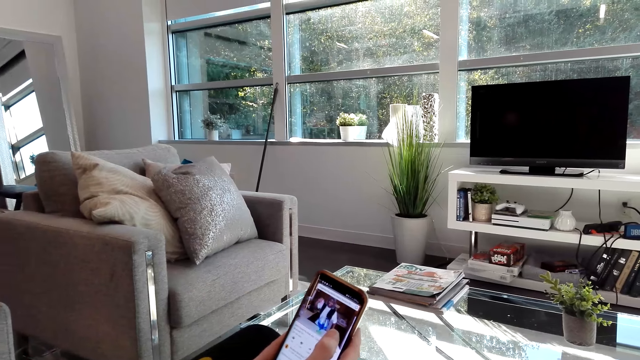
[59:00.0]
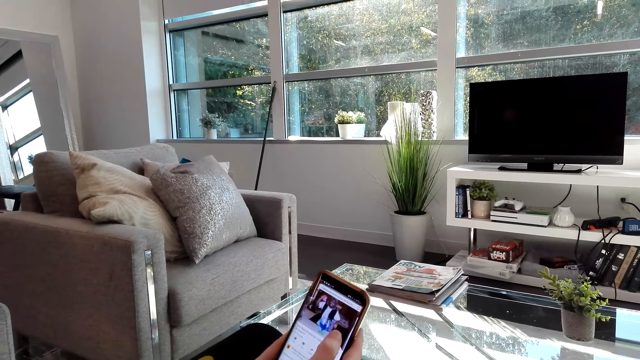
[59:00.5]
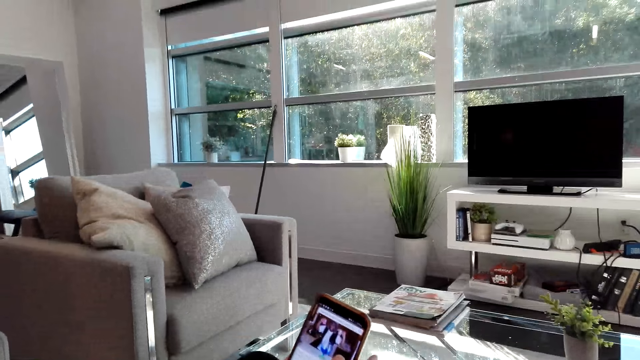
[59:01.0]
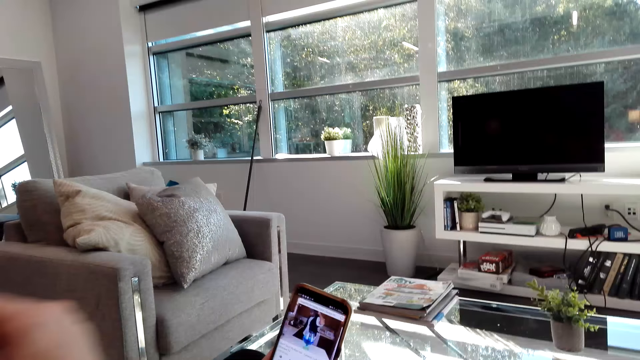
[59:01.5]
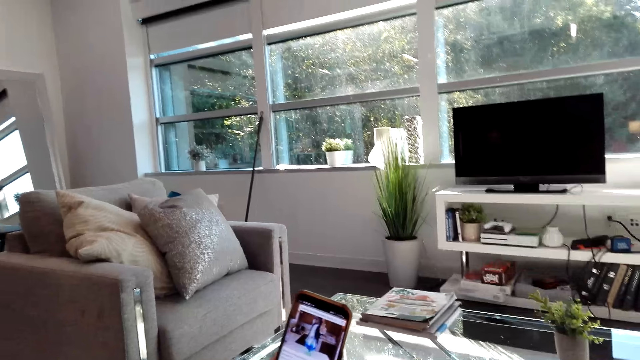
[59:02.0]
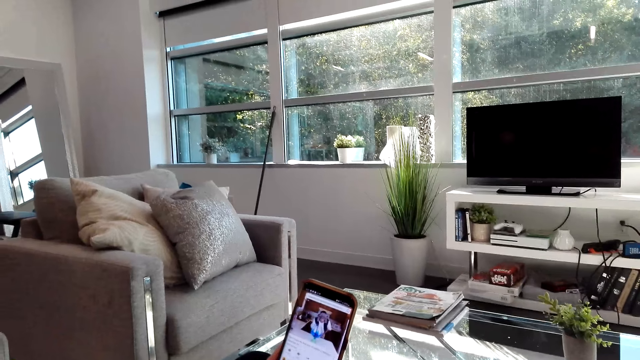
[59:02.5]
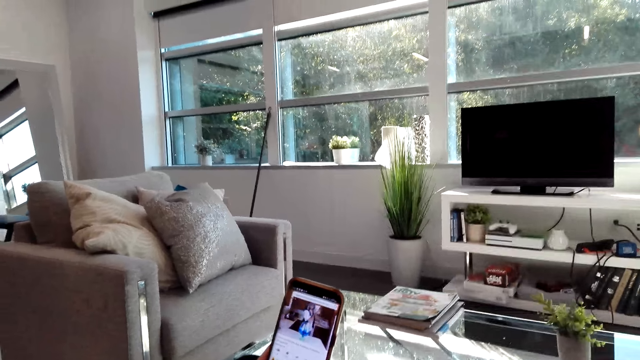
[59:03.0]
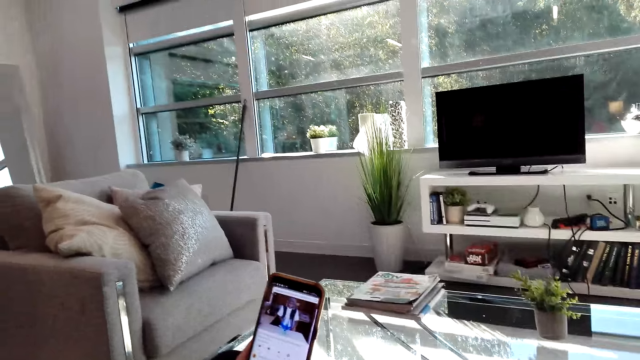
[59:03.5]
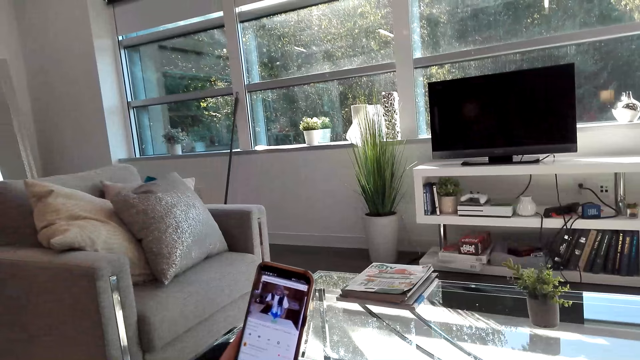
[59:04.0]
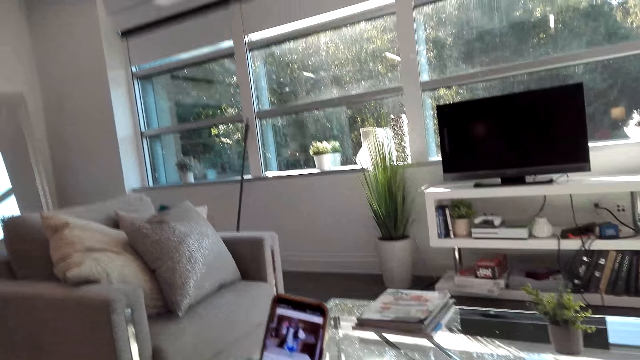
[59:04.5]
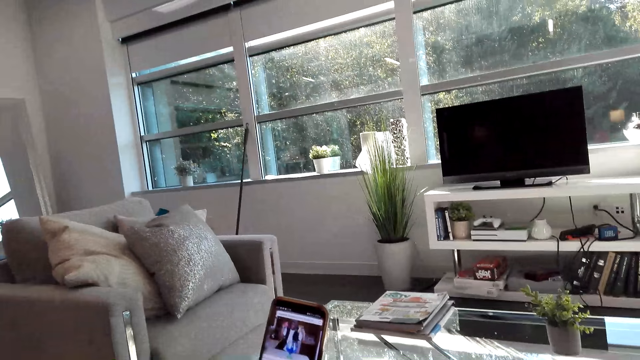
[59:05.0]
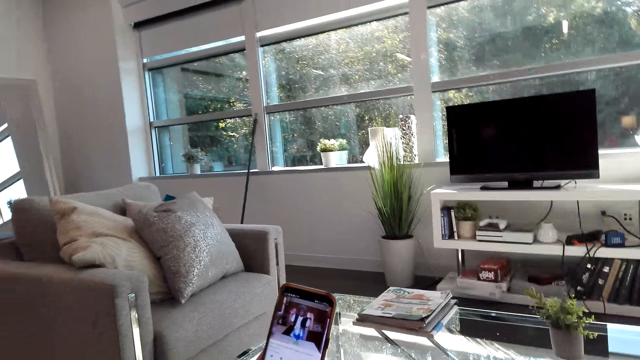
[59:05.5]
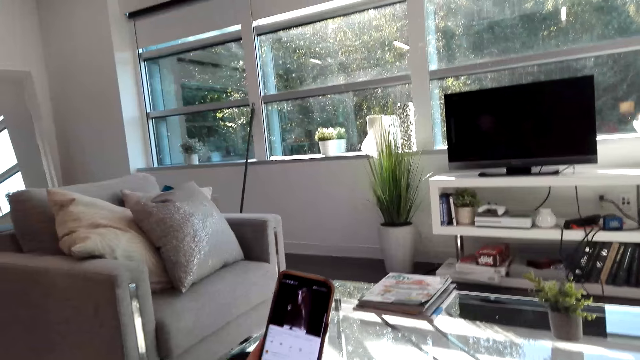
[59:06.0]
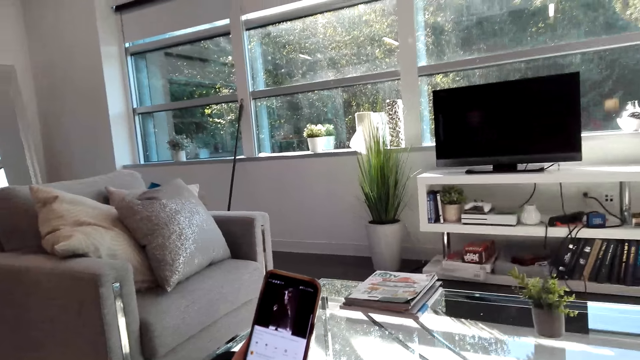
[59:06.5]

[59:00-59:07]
The camera wearer watches the video on the phone.

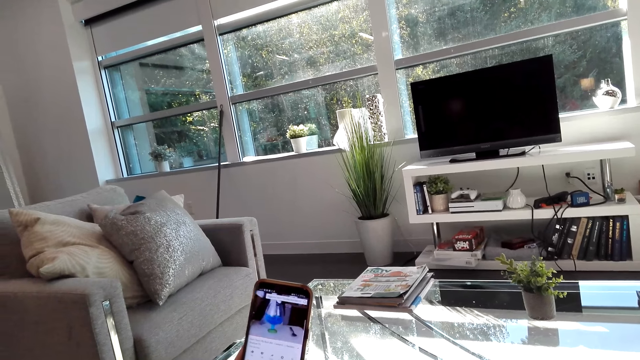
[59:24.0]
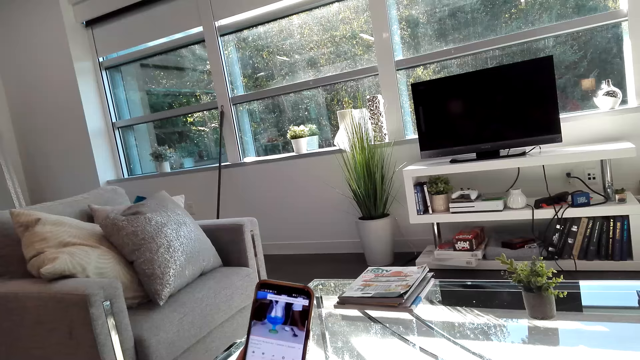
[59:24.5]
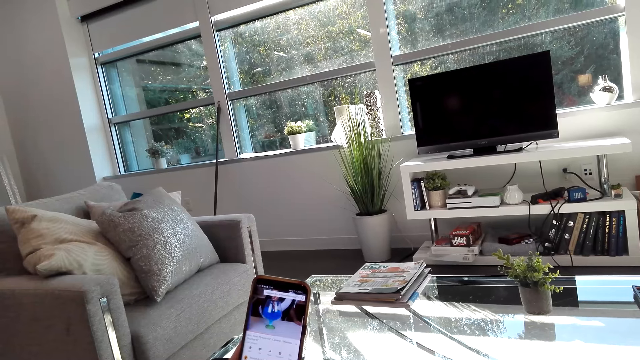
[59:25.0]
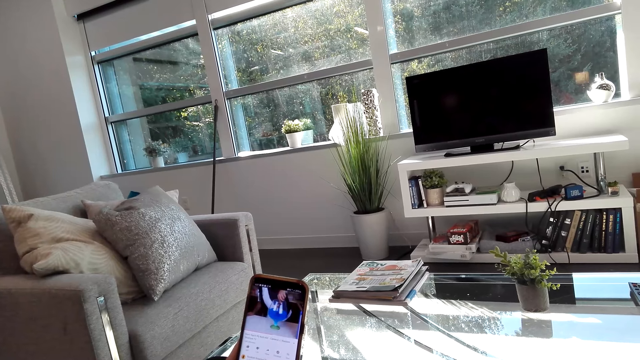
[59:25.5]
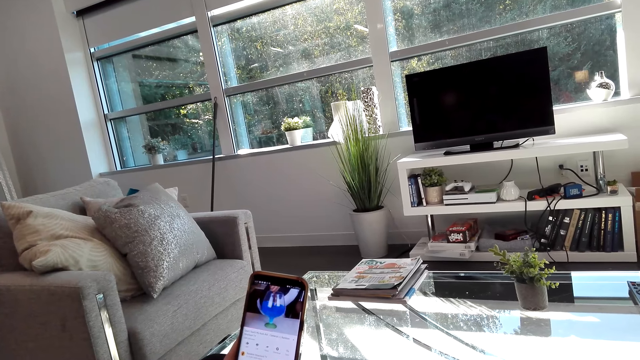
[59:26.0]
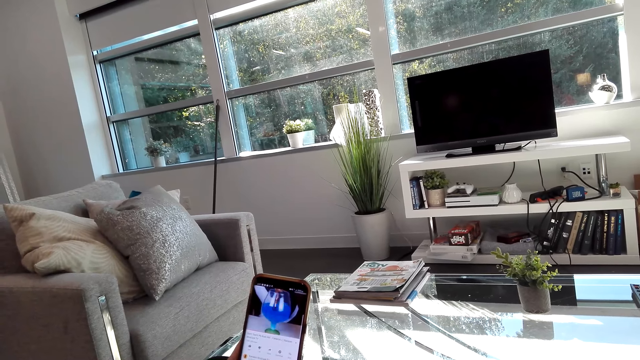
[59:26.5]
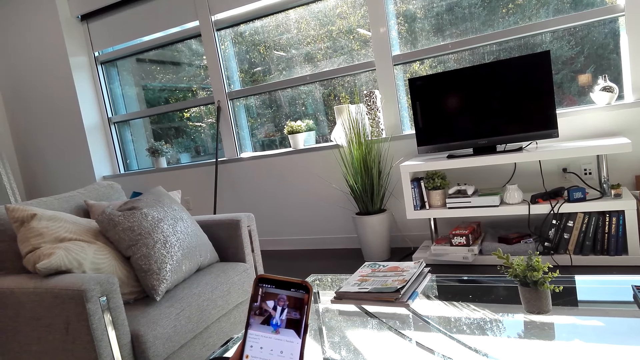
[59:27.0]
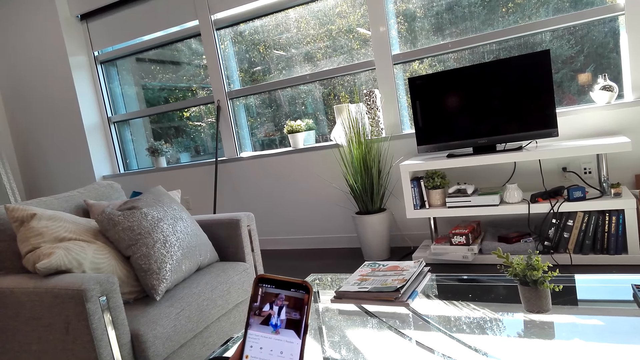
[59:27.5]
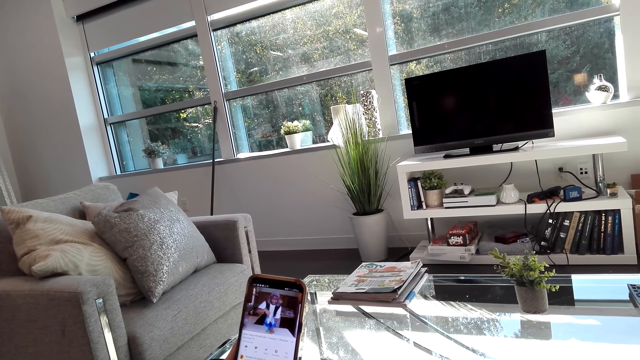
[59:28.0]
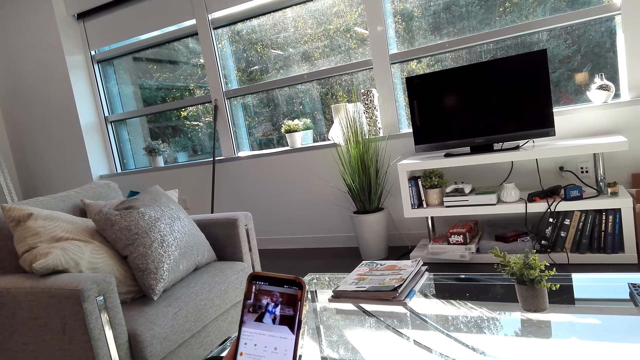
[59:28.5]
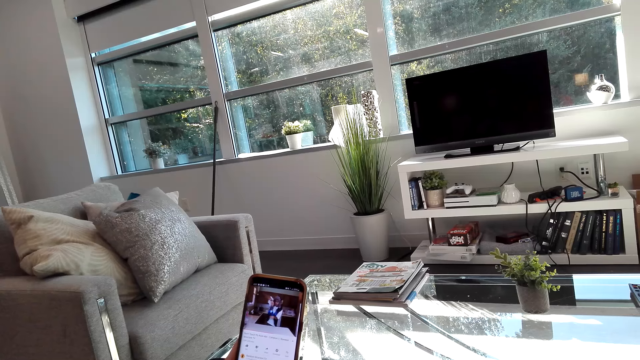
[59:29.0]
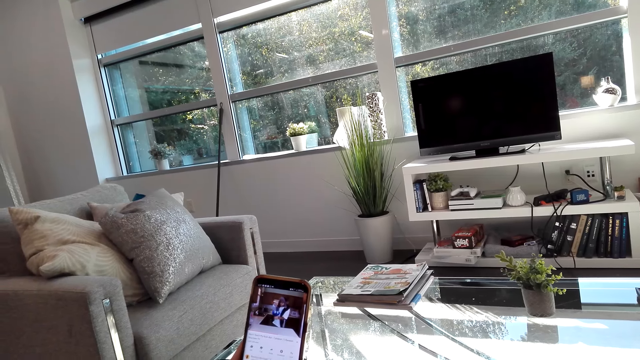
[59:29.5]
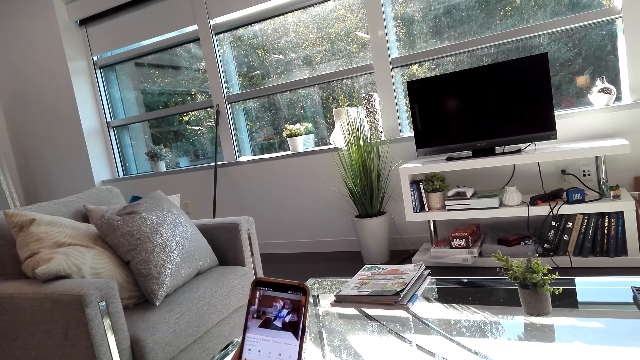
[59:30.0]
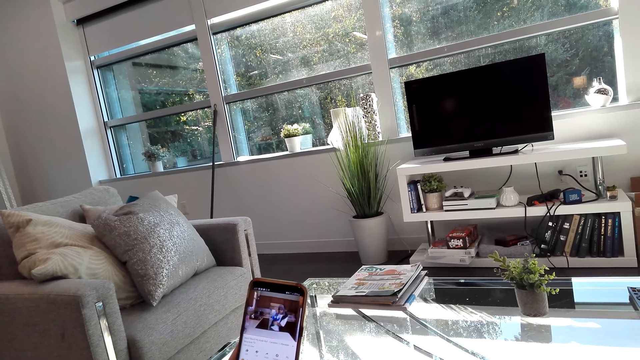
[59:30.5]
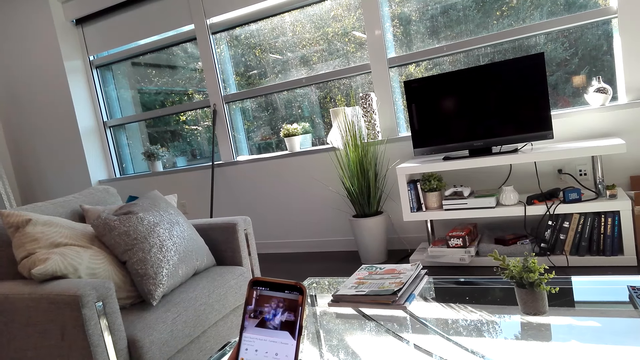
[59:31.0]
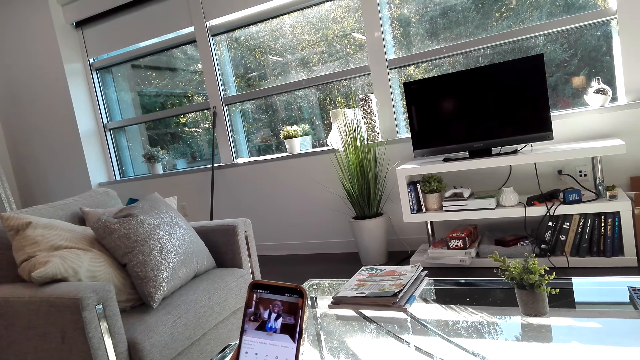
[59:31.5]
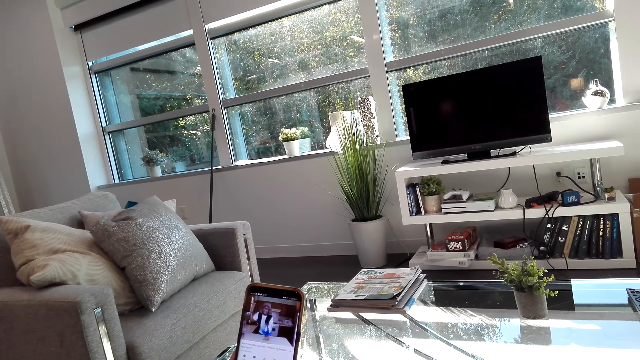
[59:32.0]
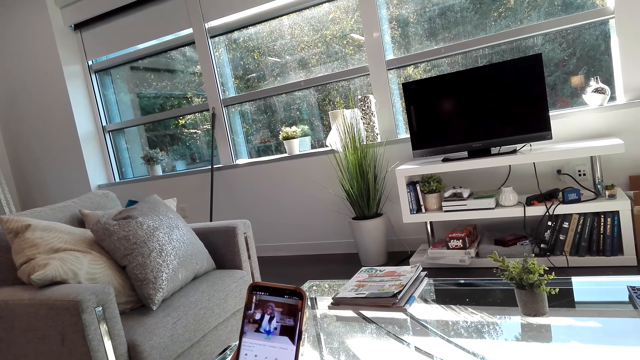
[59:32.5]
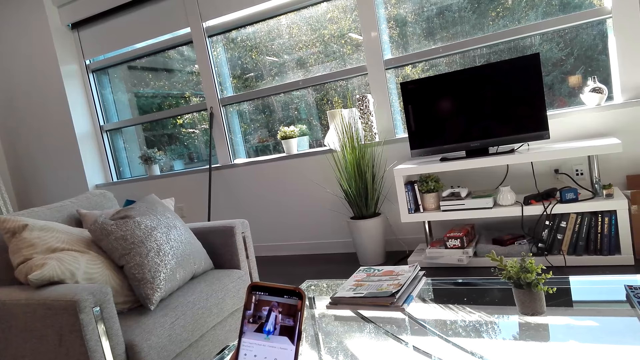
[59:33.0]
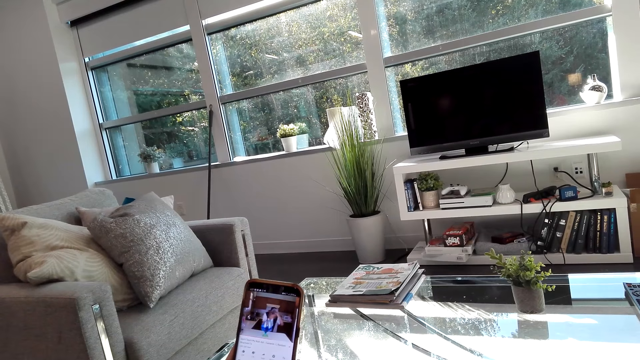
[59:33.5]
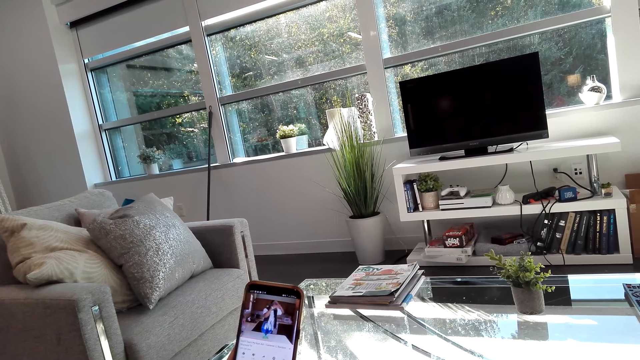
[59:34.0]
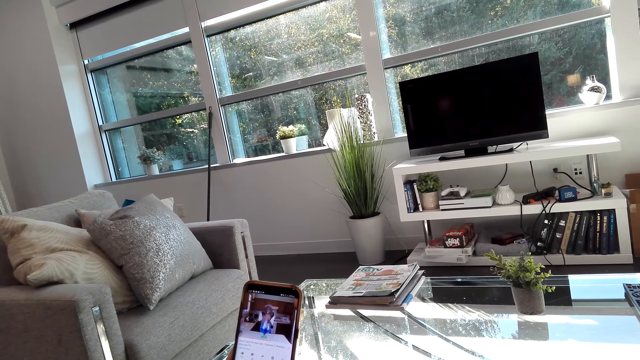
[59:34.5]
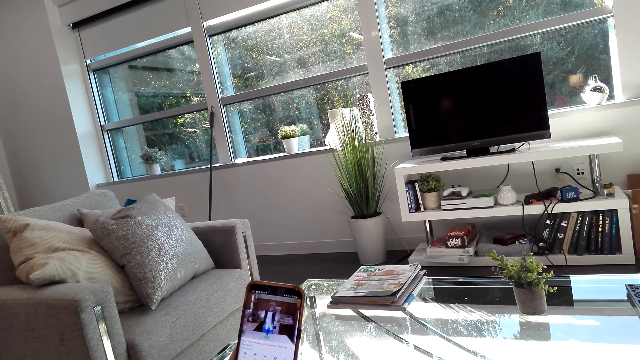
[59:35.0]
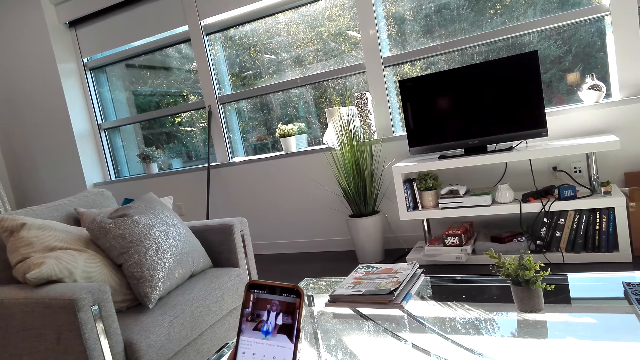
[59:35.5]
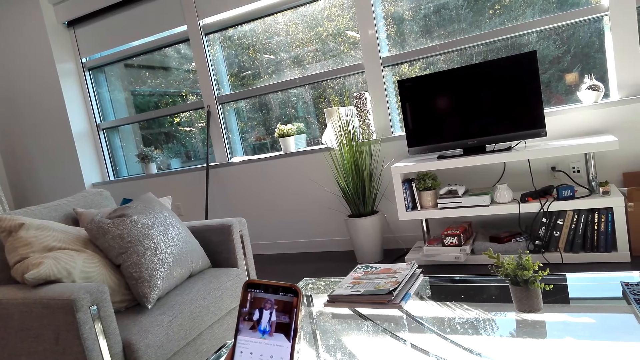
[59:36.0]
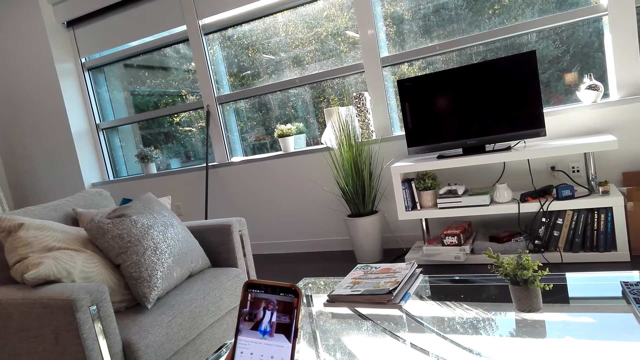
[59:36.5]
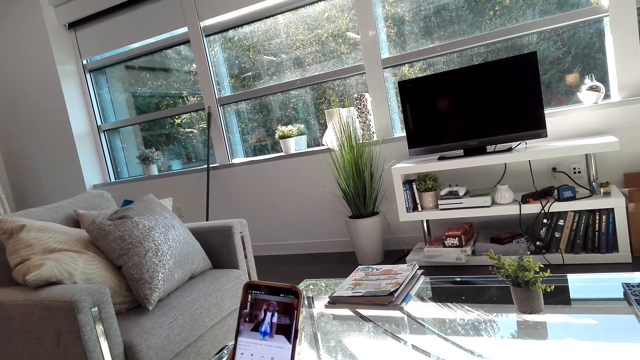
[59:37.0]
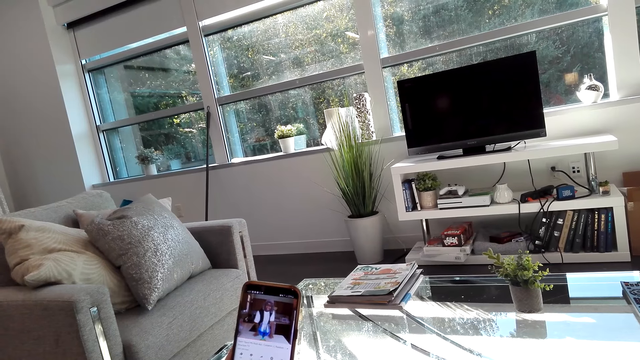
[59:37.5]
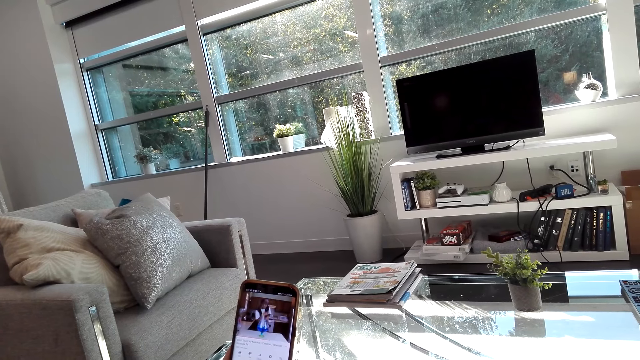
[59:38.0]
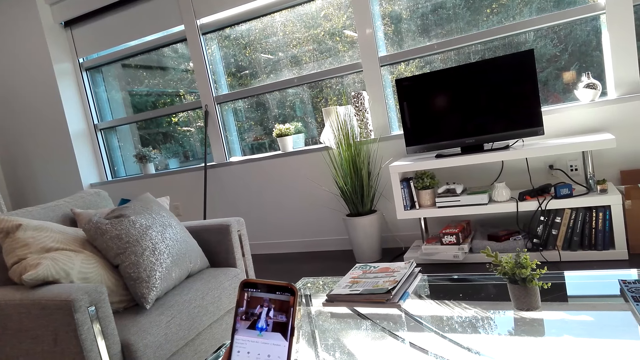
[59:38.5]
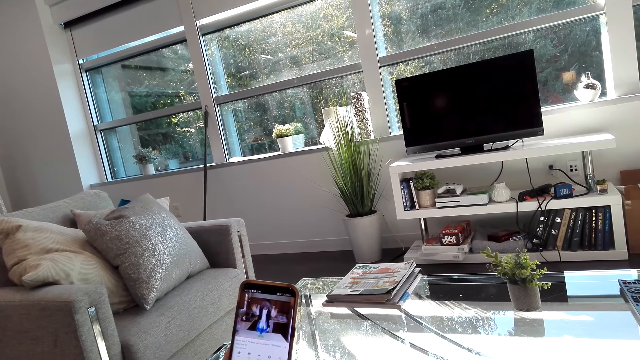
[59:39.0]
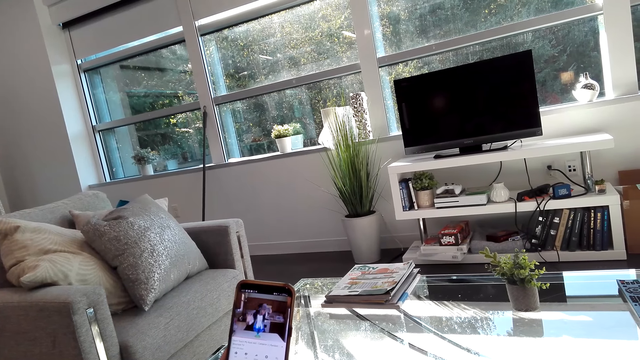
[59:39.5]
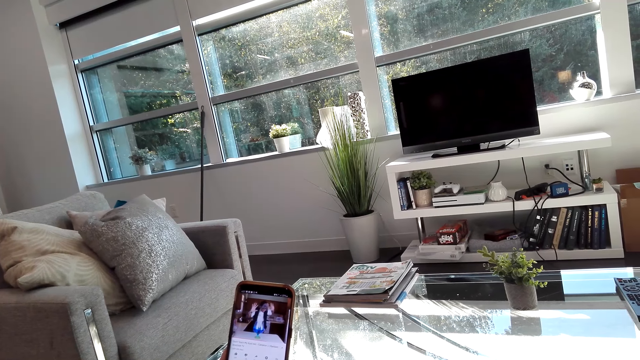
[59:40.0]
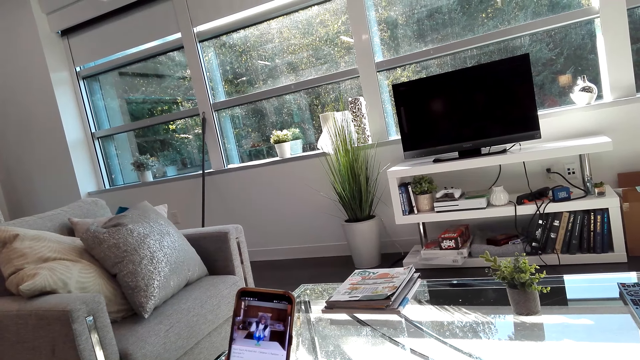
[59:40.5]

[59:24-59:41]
A man stirs content in the glass. The man raps a song.
